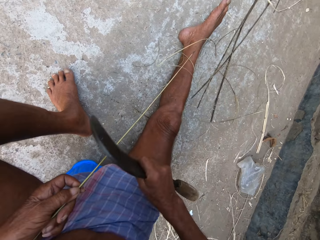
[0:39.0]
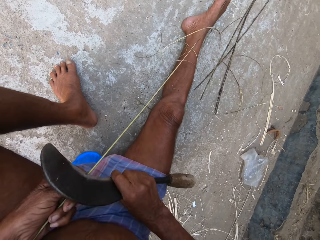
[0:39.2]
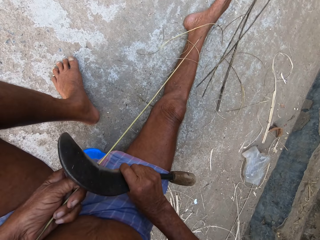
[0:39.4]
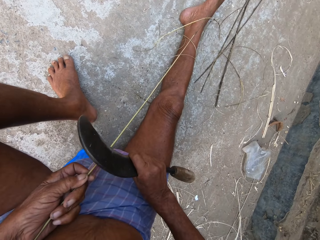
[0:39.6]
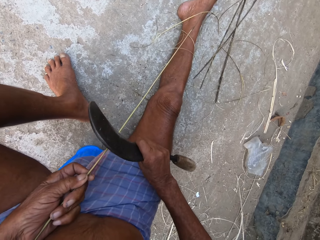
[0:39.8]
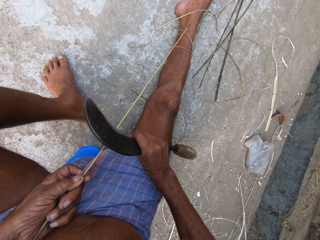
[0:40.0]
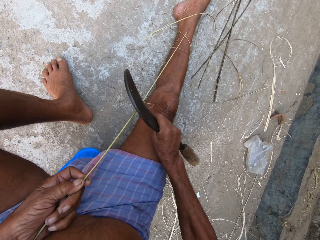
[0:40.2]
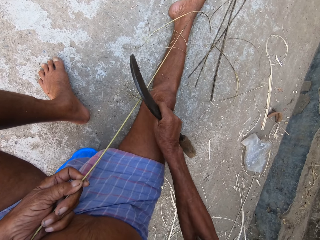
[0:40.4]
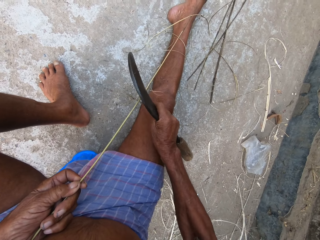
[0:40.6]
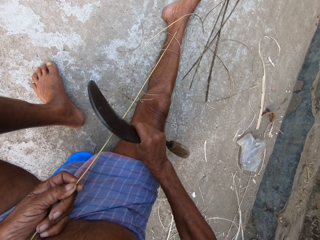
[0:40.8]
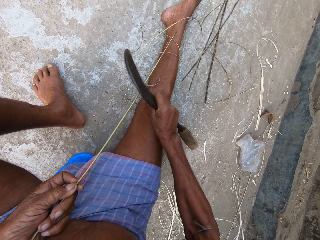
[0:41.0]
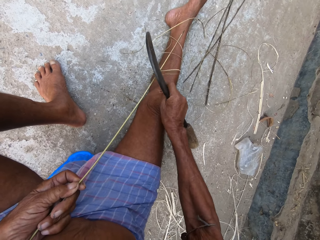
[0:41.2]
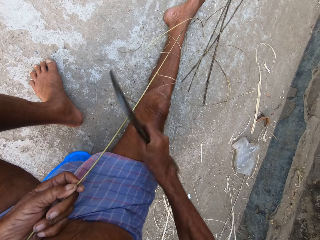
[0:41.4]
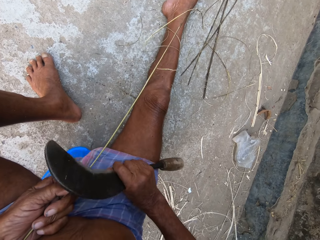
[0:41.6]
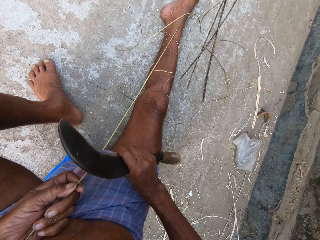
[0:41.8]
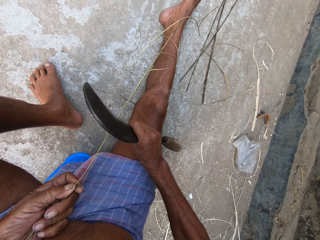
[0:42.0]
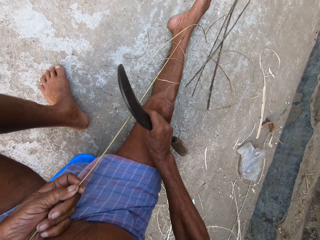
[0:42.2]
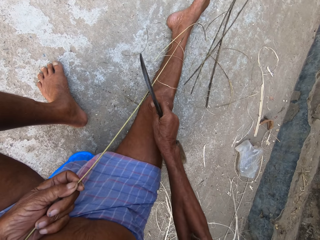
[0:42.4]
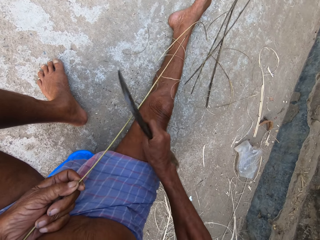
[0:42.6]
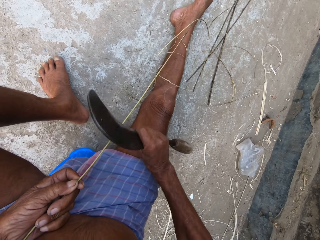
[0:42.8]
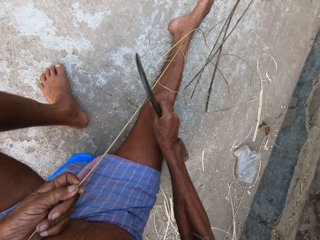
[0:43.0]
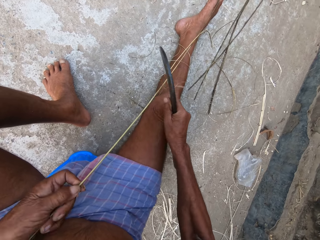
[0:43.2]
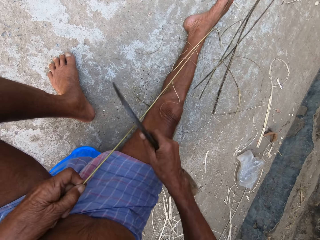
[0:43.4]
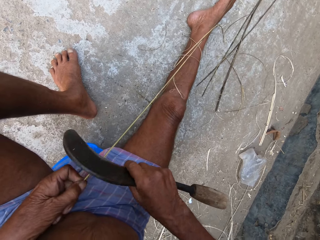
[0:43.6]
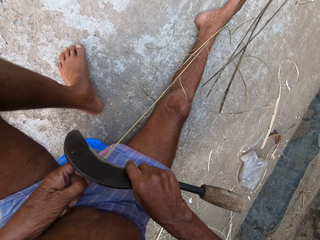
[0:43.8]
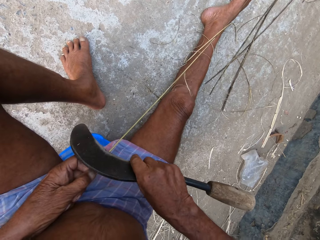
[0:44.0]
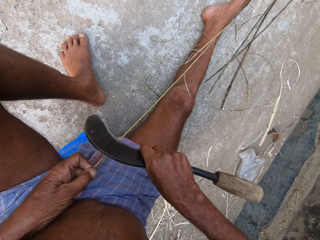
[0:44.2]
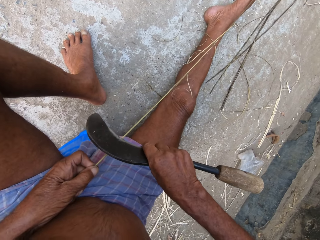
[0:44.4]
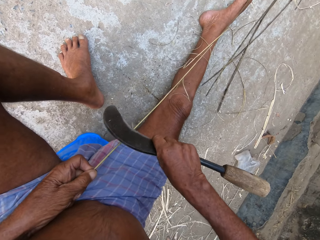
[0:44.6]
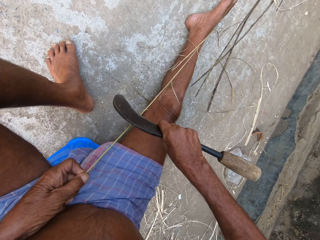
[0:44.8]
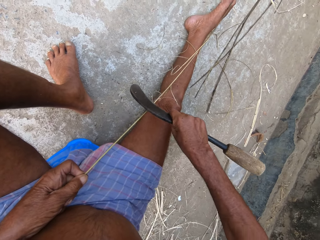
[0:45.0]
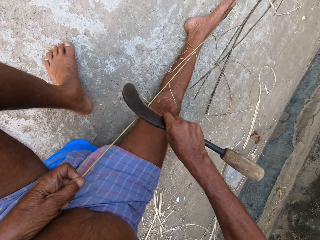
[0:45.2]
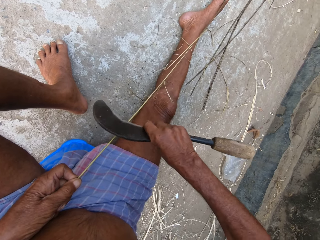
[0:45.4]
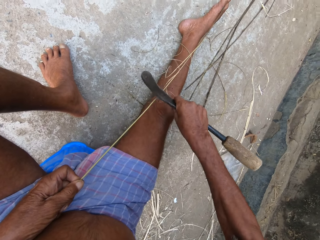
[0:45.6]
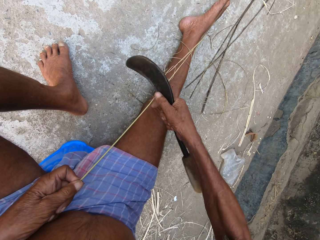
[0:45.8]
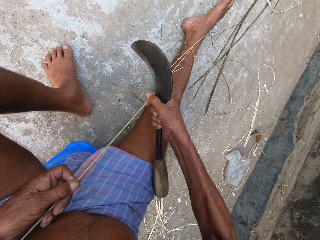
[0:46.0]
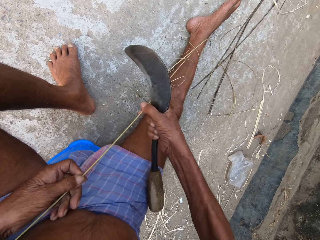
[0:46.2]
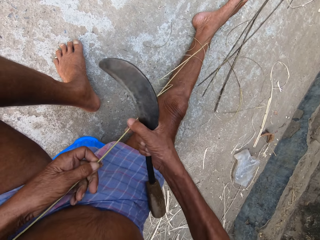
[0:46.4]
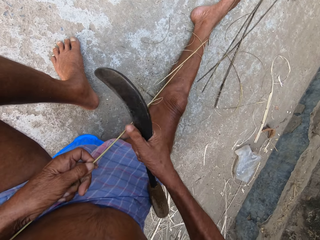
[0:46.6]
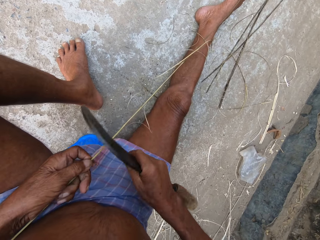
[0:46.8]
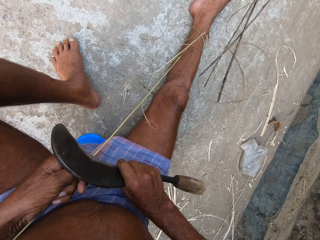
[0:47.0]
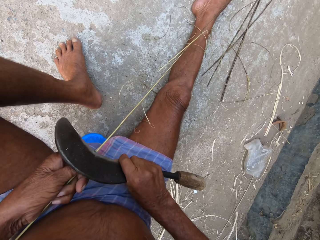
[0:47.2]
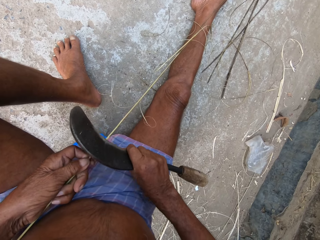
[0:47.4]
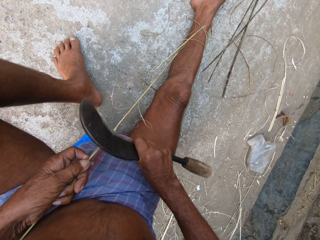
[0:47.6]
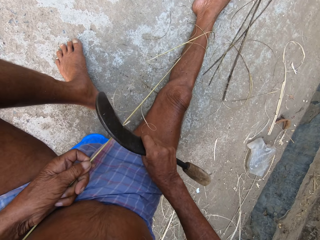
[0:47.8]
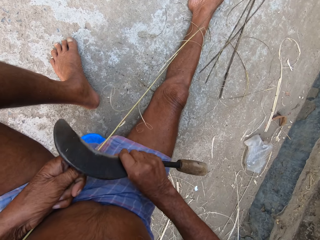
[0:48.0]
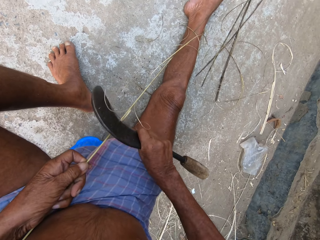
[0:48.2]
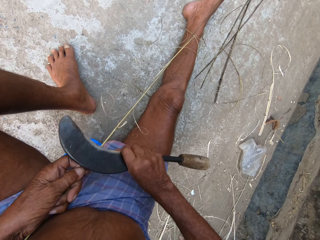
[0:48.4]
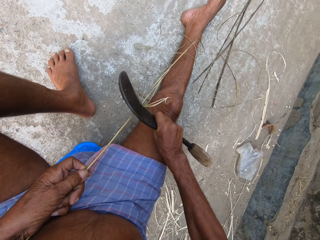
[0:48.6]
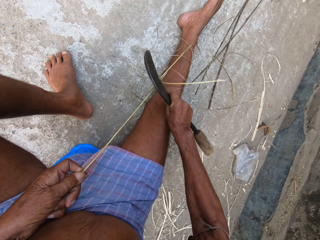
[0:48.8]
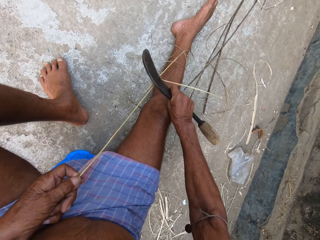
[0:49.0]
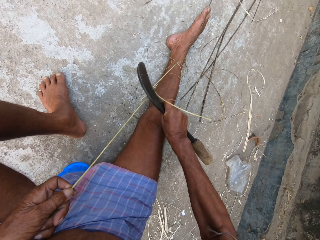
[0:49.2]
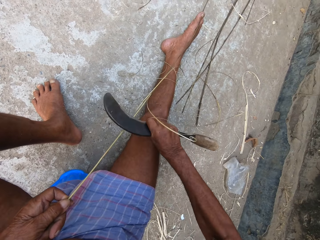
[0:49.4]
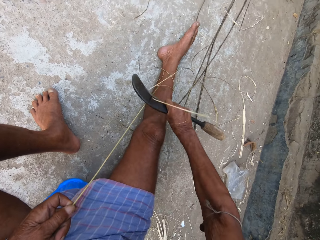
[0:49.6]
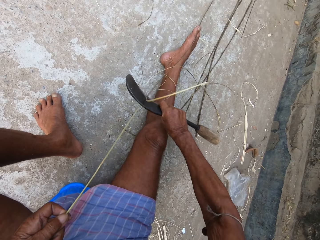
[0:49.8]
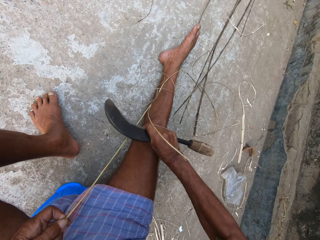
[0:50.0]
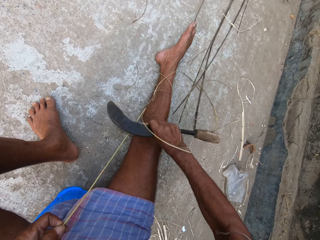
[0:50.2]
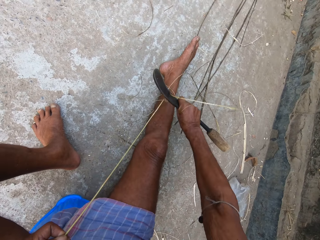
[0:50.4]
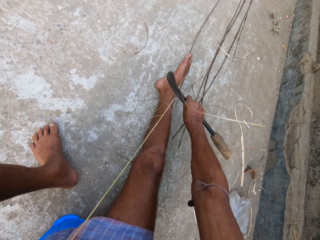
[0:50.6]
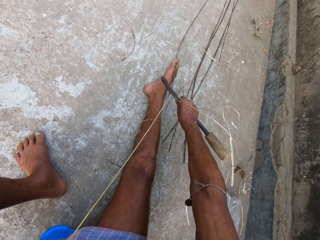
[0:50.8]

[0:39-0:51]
The camera wearer turns the sisal or bamboo cane. He carves the sisal using a sickle. He adjusts the bamboo cane with both hands. He holds the sisal. He trims the bamboo cane with the sickle in his right hand.

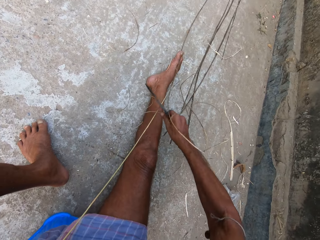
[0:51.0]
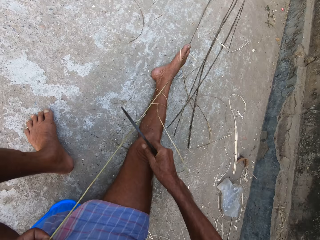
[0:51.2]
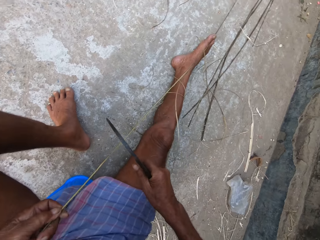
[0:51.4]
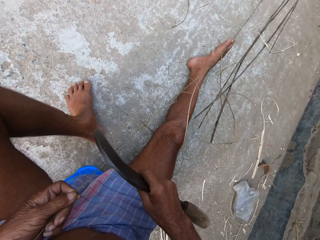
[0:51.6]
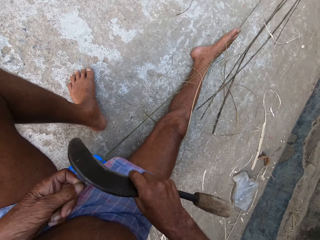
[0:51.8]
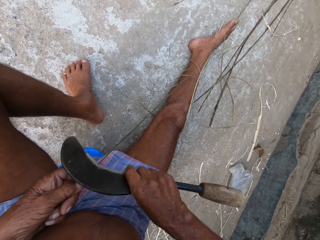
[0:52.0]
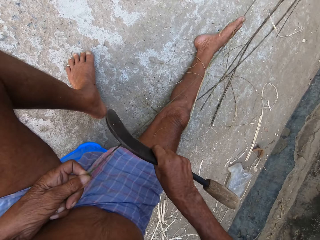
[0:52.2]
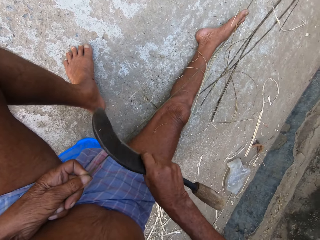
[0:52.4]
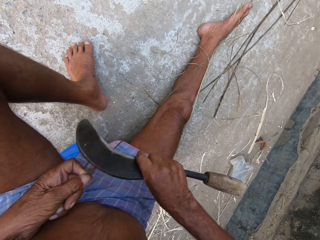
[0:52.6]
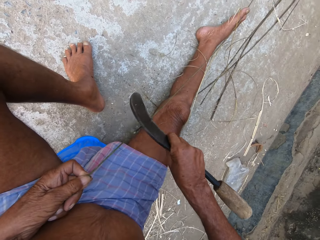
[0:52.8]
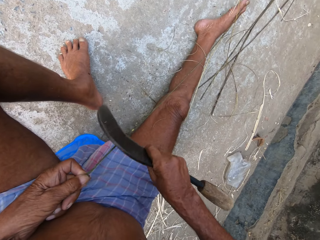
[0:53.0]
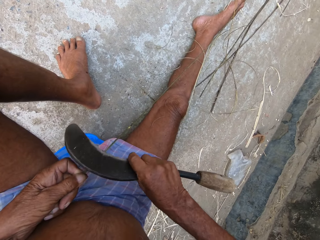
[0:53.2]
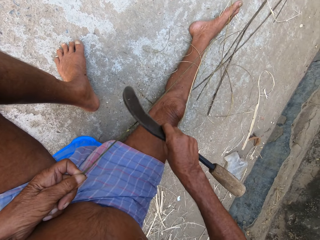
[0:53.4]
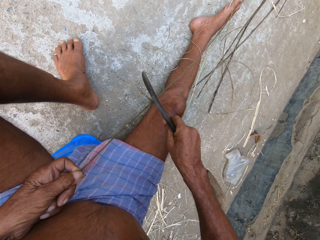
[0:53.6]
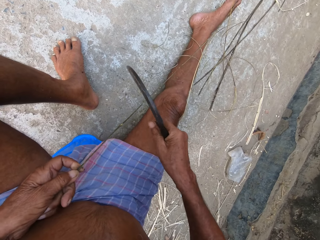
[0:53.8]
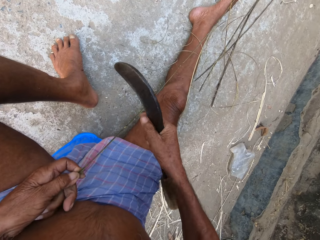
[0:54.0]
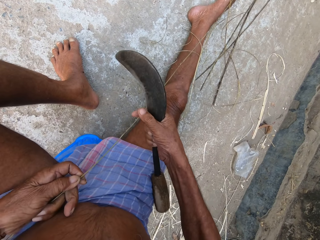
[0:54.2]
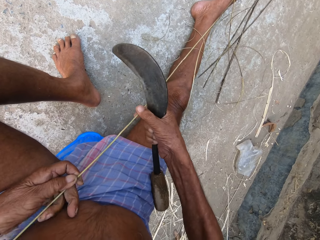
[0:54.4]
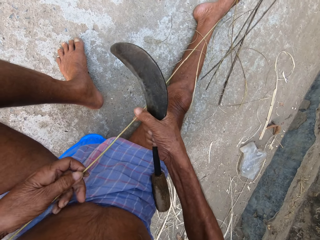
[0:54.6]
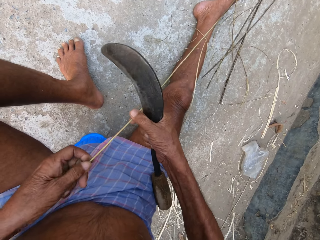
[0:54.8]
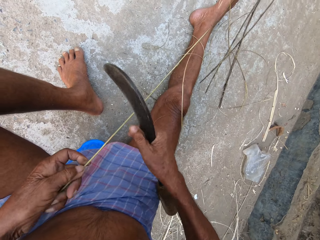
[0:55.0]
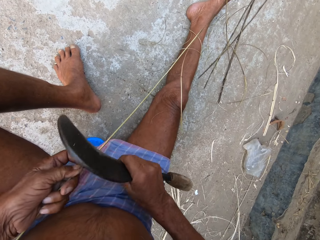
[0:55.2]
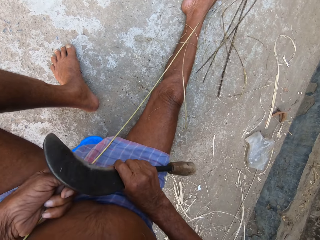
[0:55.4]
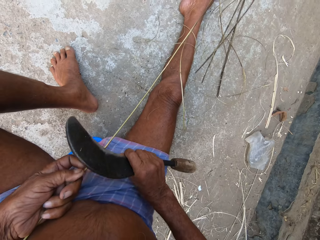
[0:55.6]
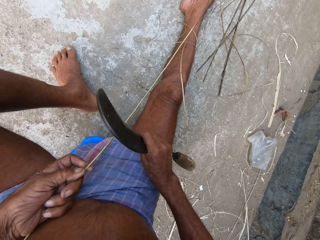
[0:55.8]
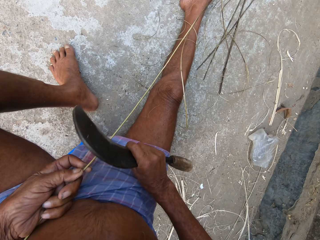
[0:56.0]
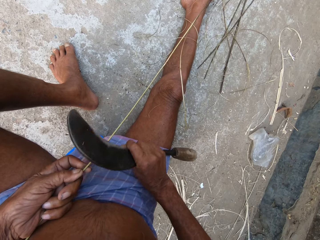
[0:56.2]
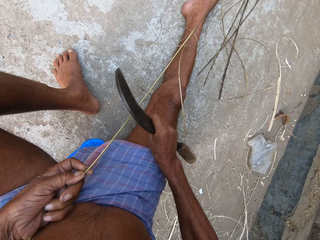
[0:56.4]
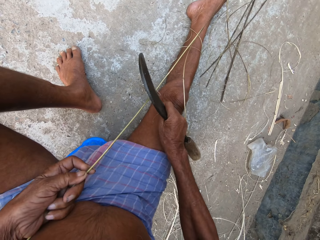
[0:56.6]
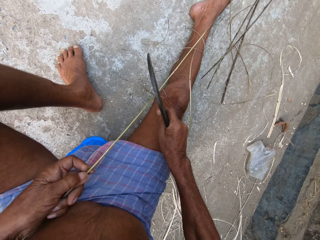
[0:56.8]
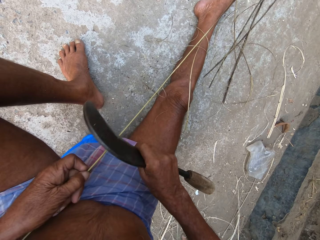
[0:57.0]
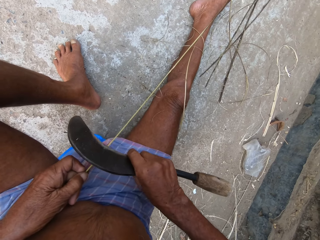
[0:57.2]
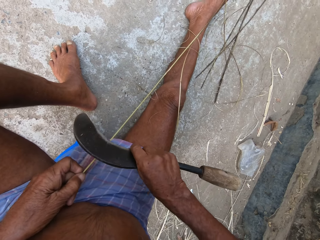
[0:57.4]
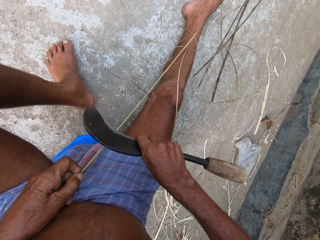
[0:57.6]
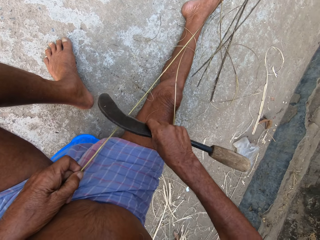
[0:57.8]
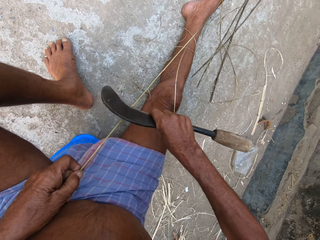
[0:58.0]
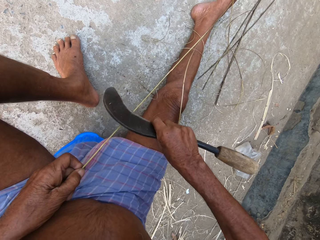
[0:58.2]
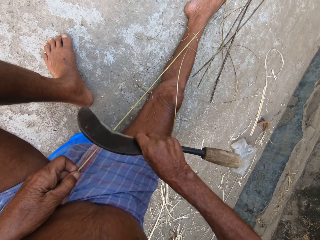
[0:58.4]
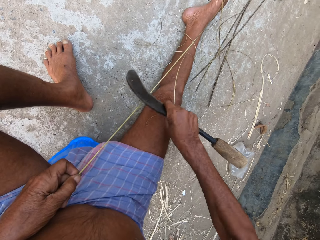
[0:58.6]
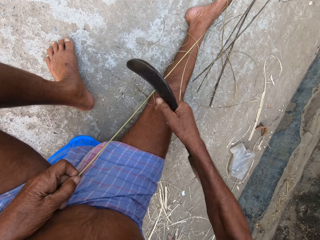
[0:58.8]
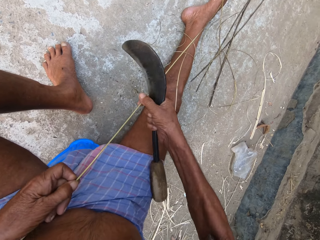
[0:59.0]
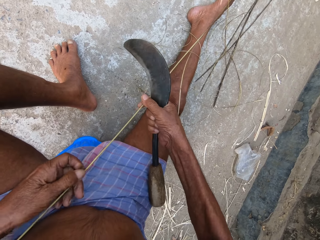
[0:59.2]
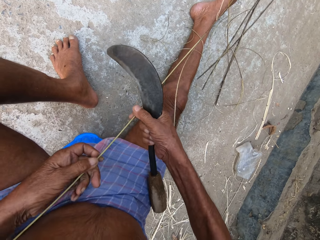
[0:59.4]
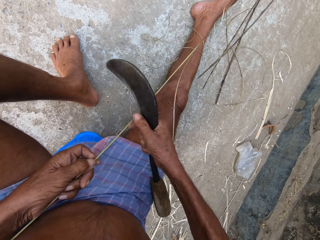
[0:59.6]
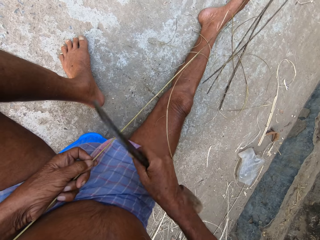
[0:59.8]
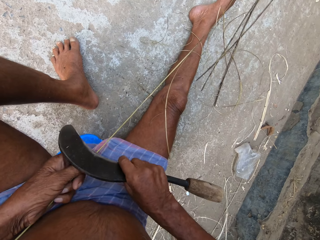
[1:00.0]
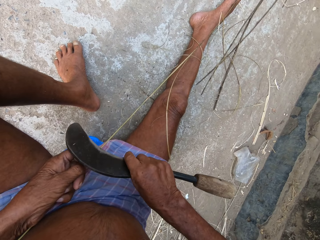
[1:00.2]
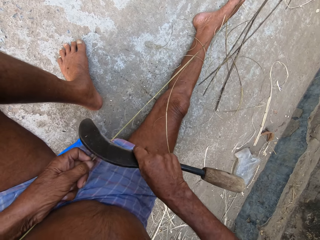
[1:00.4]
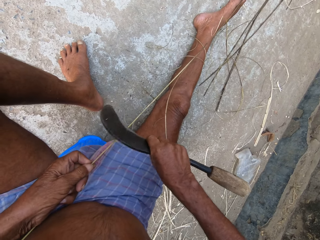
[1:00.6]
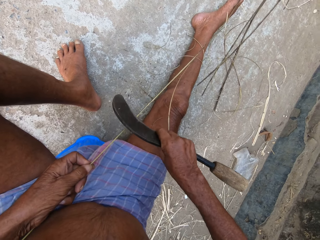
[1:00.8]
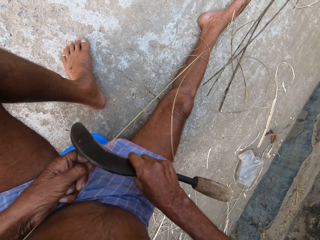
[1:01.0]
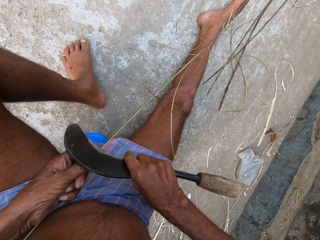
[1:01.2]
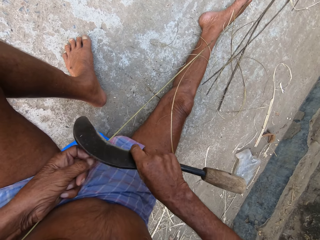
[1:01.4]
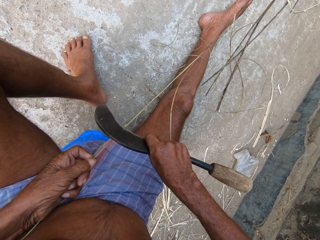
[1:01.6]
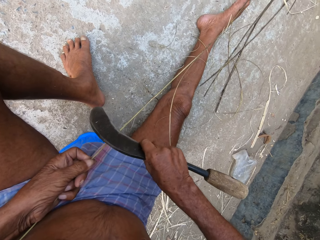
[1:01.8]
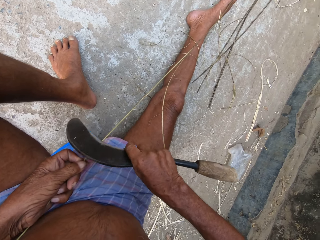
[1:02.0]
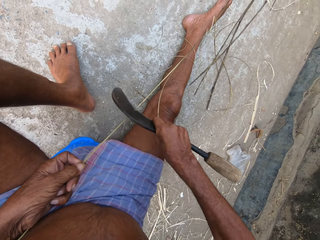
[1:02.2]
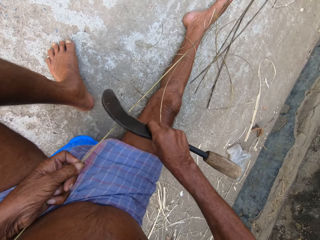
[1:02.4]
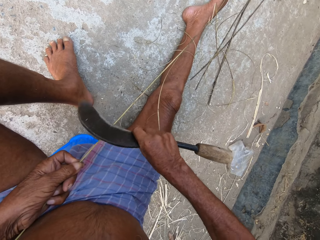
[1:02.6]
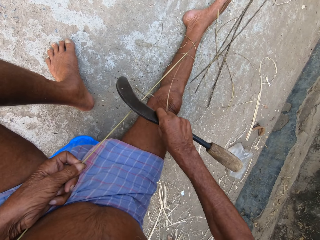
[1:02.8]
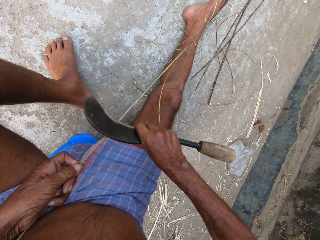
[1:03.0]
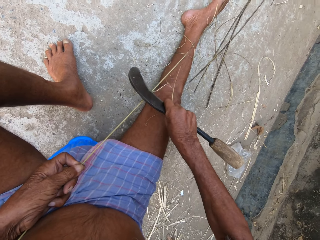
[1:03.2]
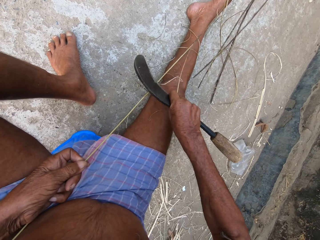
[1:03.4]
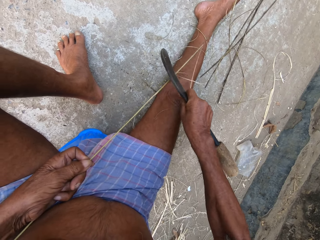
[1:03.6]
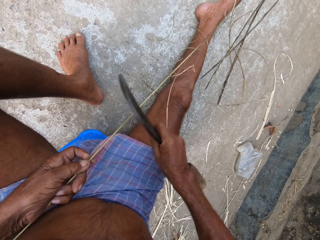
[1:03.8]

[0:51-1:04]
The camera wearer turns the sisal or bamboo cane. He adjusts the bamboo cane with both hands. He holds the sisal. He trims the bamboo cane with the sickle in his right hand. He adjusts the bamboo cane with both hands. He holds the sisal. He trims the bamboo cane with the sickle in his right hand.
